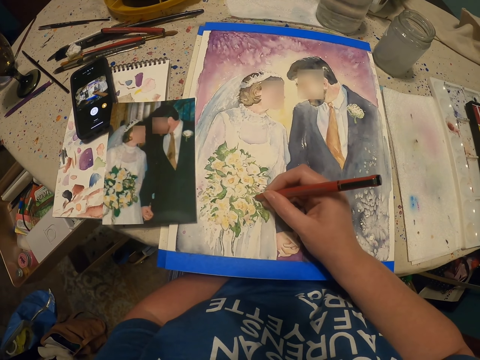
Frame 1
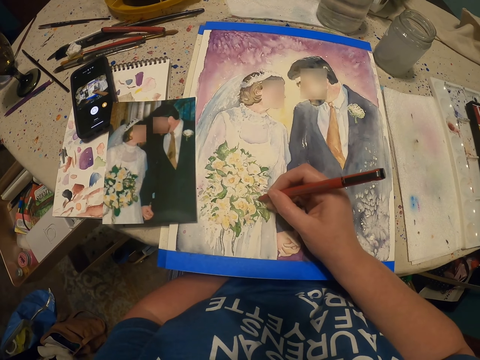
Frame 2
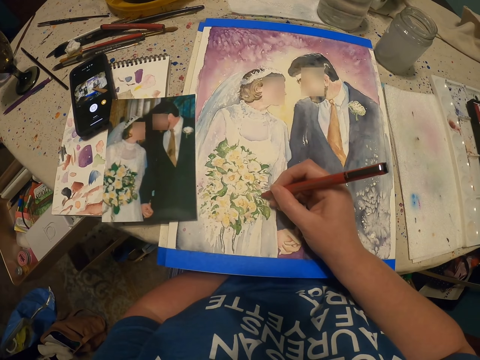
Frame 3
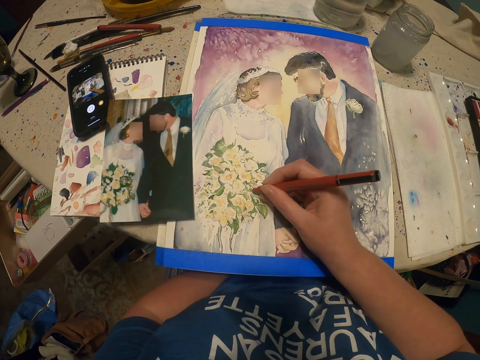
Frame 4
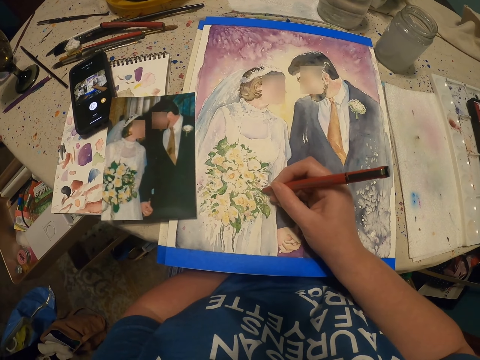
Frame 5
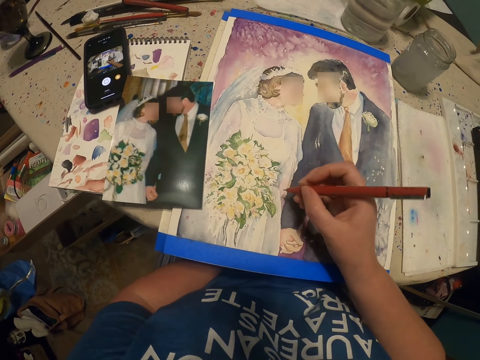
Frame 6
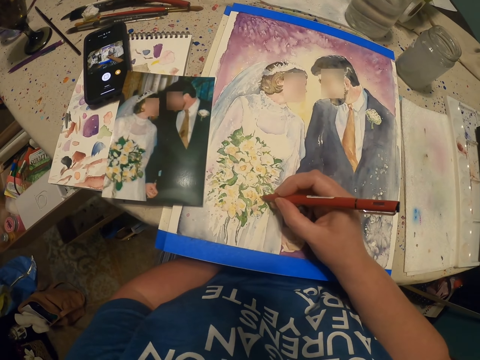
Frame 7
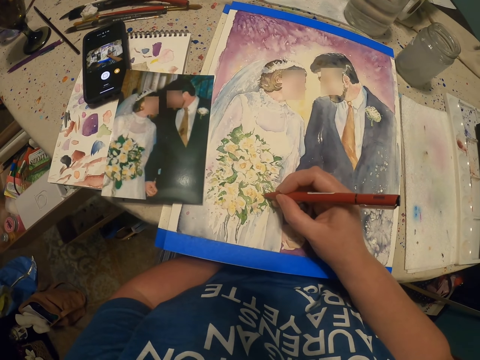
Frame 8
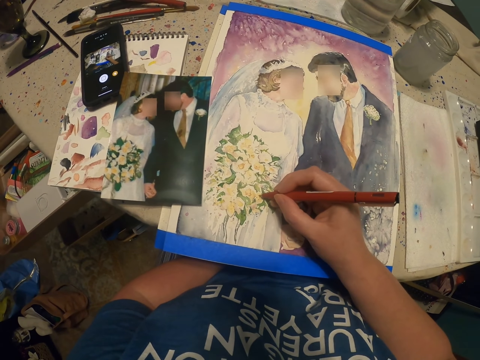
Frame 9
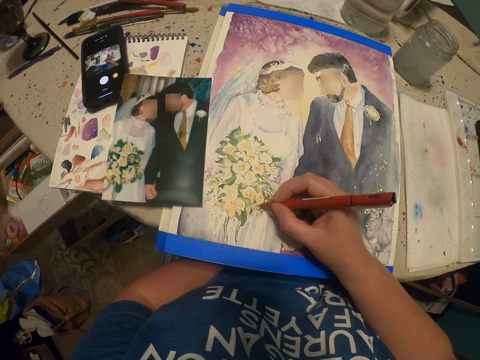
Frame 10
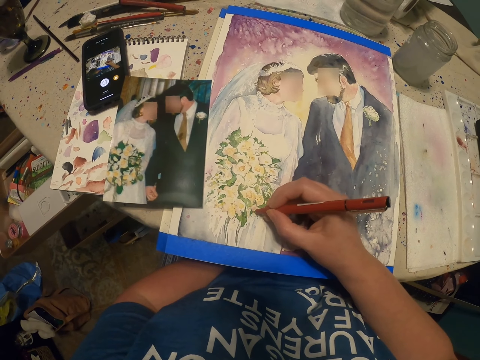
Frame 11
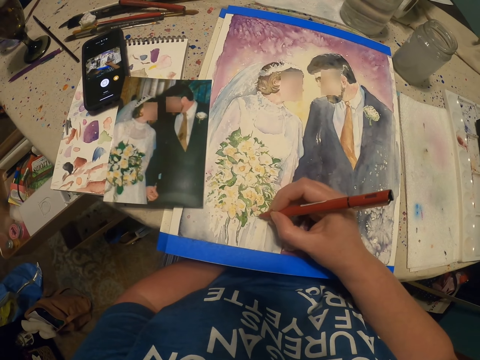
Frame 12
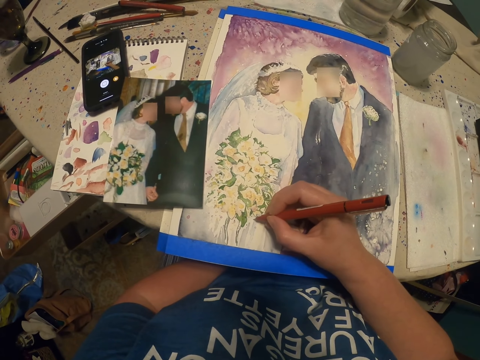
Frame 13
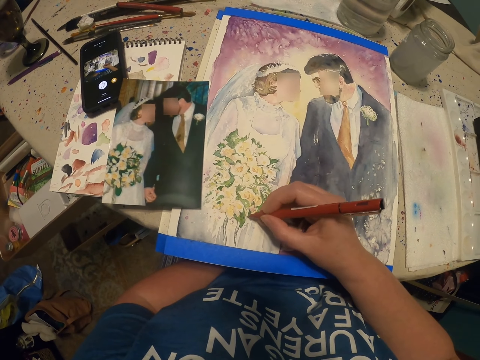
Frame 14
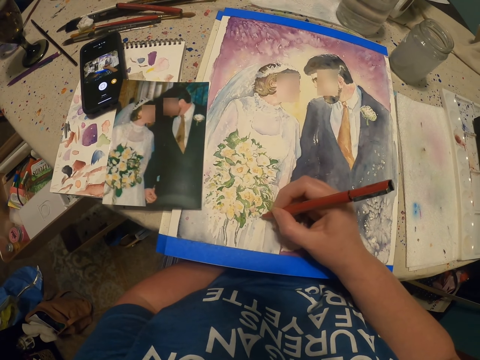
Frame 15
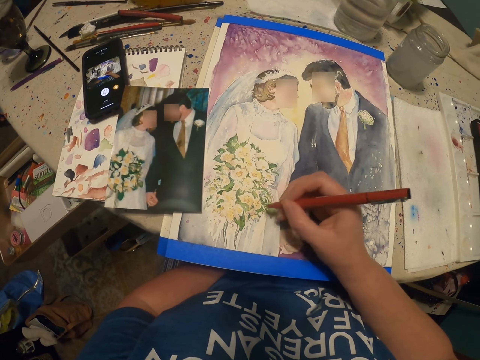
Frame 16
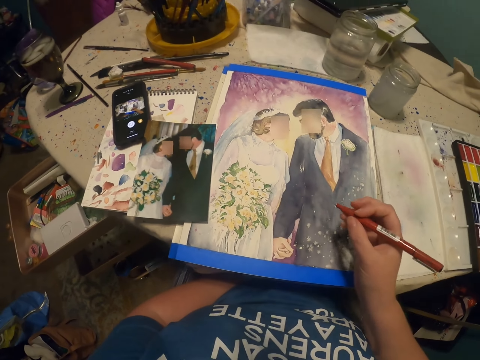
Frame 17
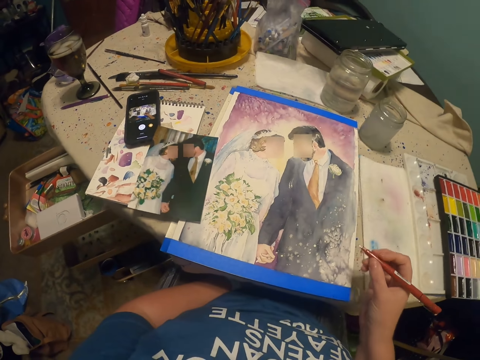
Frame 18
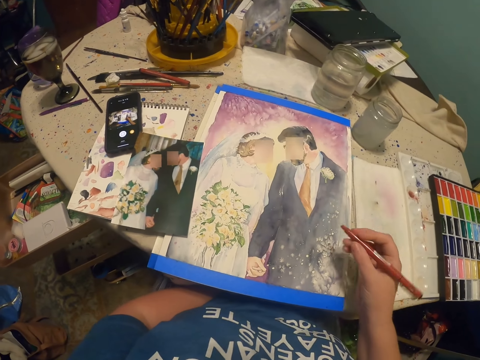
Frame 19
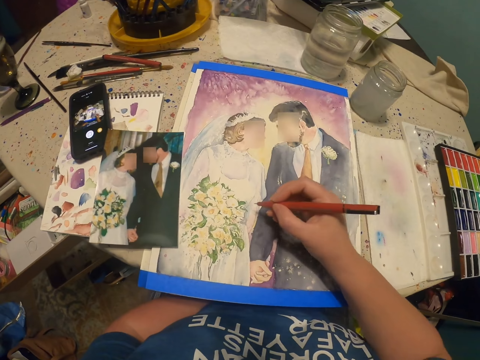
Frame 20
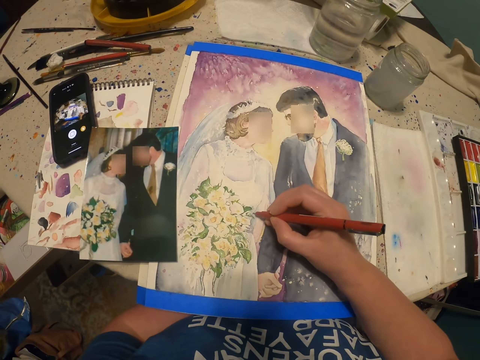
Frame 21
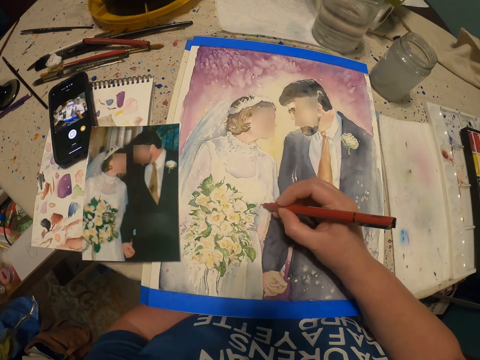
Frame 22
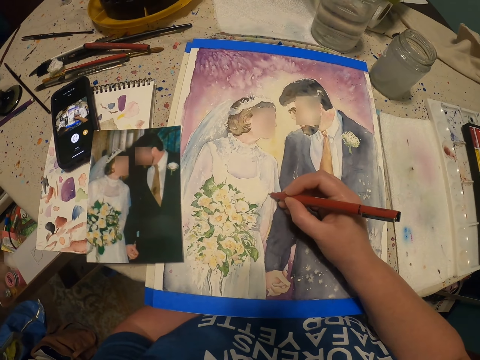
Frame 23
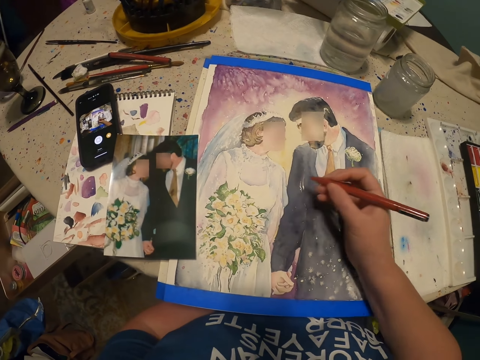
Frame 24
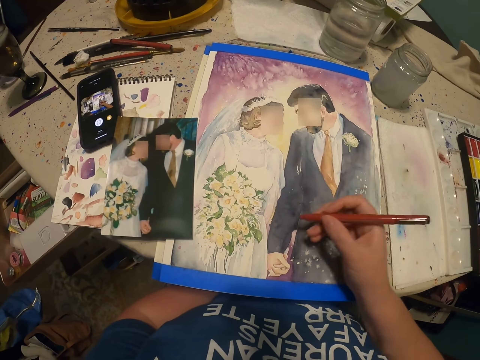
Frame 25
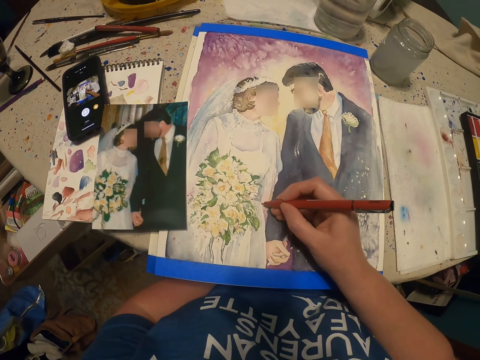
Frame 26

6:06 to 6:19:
The camera wearer holds the pen with his right hand. He draws a picture on the piece of paper with the pen.

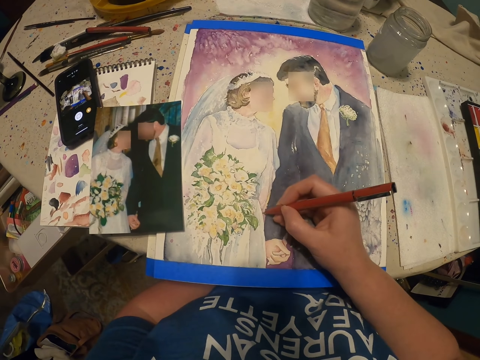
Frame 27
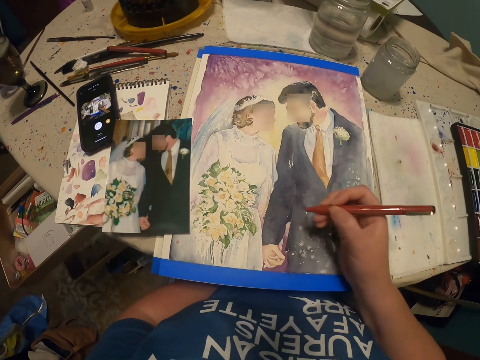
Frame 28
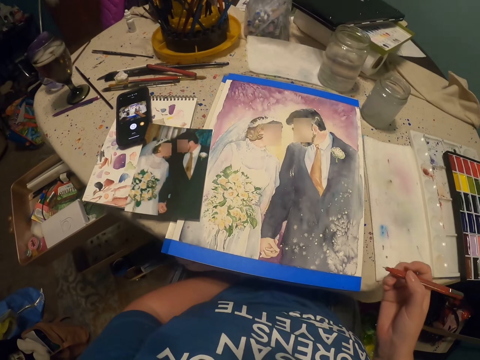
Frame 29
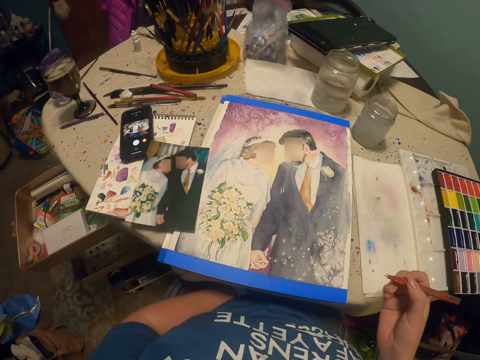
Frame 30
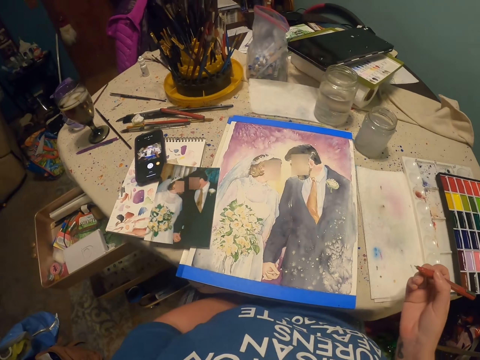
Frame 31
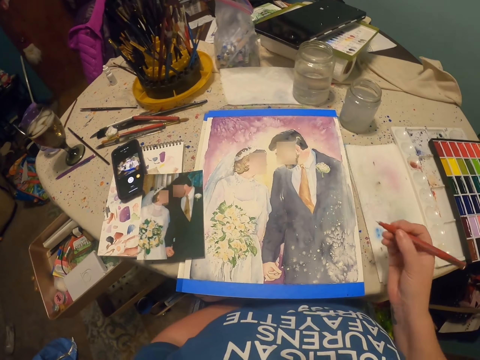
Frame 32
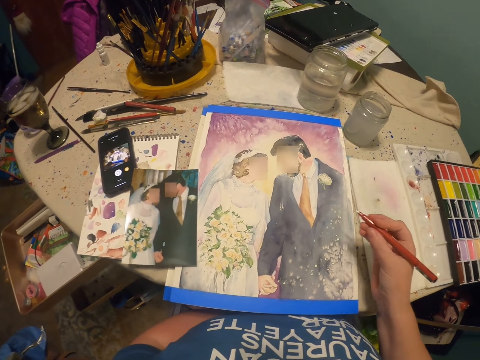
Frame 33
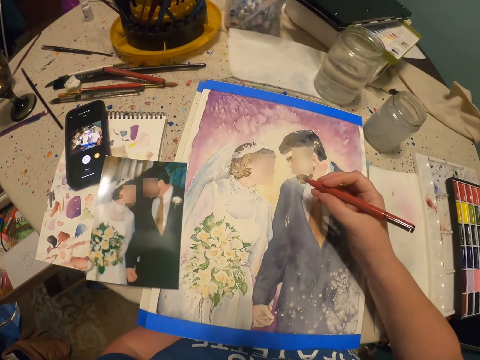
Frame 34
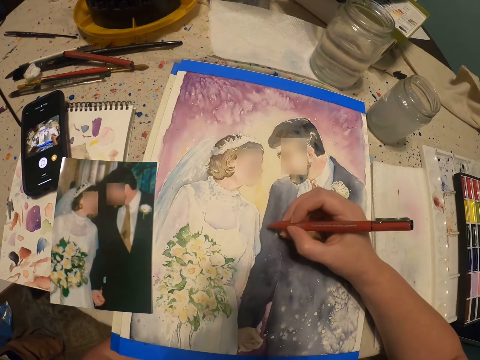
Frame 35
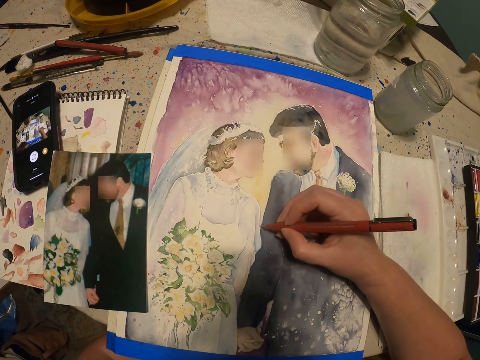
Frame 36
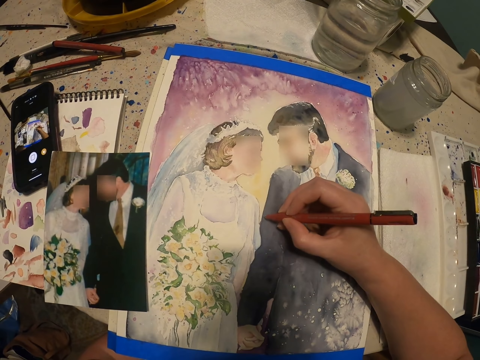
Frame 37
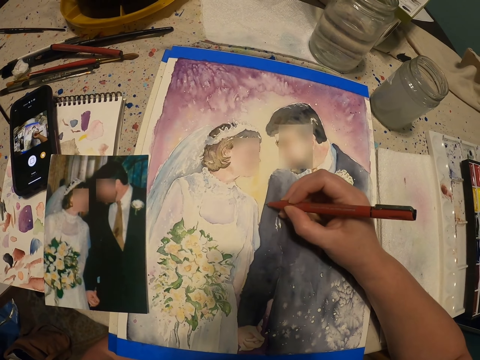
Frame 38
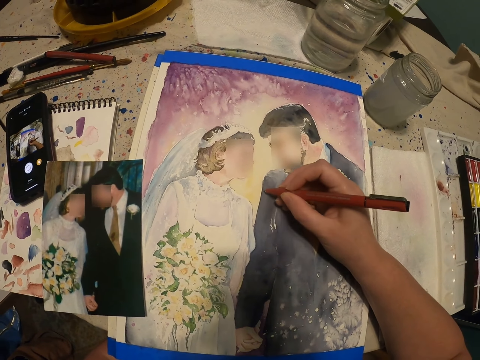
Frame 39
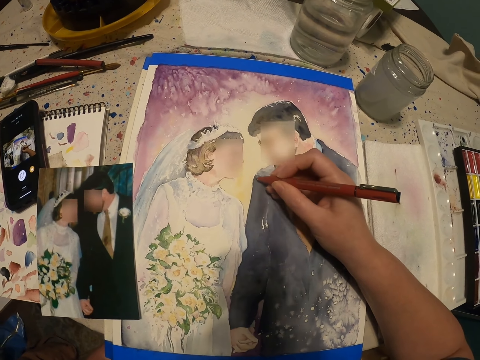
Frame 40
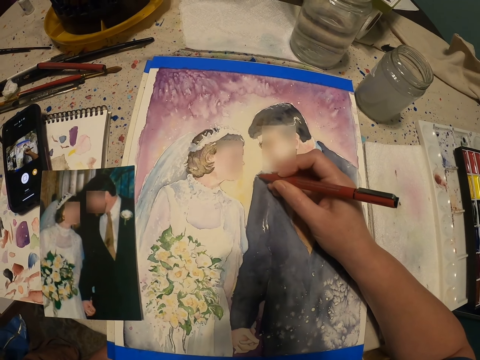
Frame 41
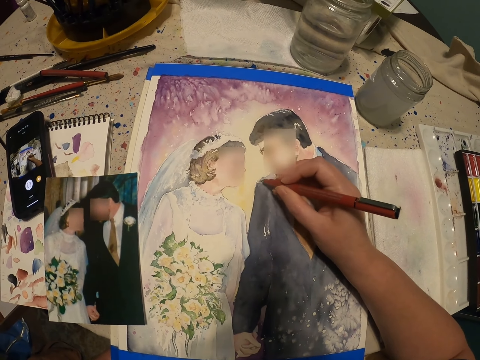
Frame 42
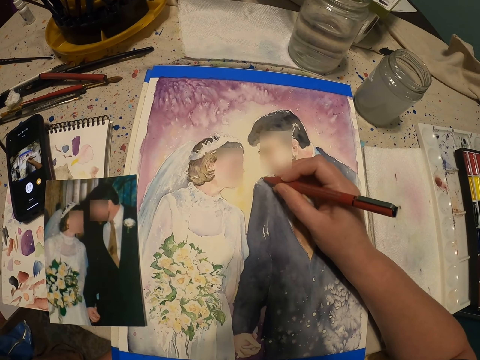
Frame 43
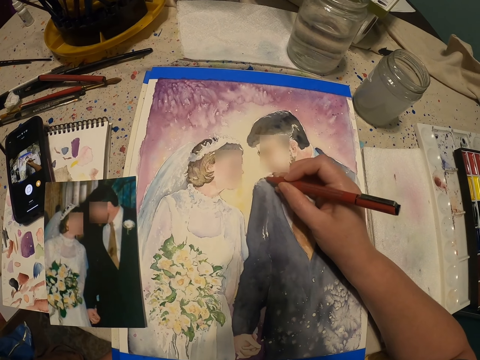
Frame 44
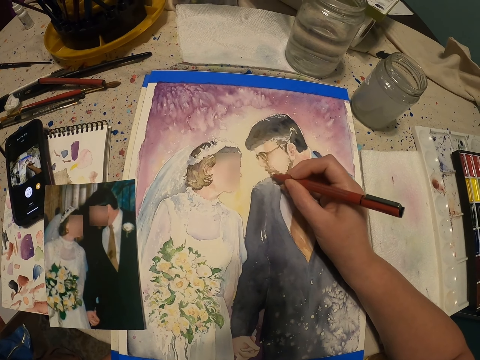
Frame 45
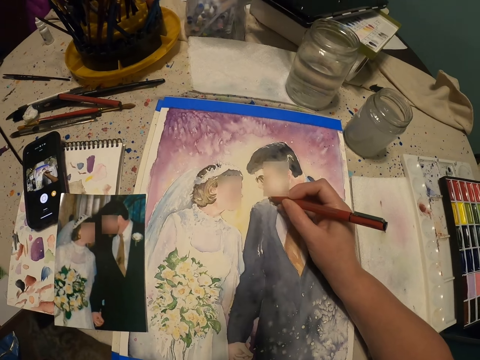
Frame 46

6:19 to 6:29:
The camera wearer holds the pen with his right hand. He draws a picture on the piece of paper with the pen.

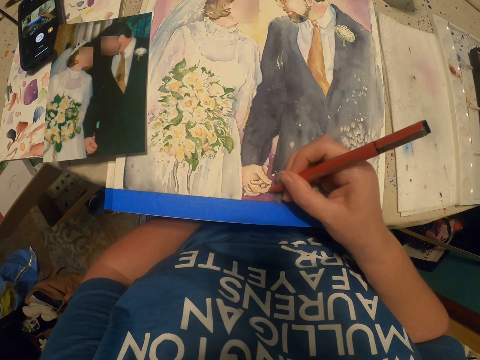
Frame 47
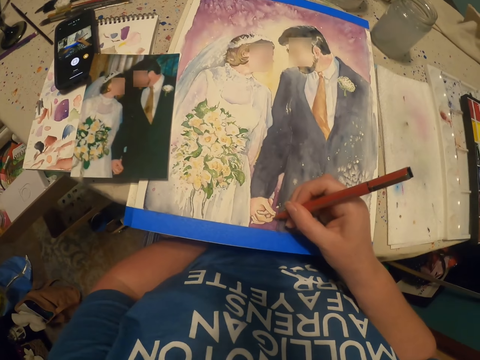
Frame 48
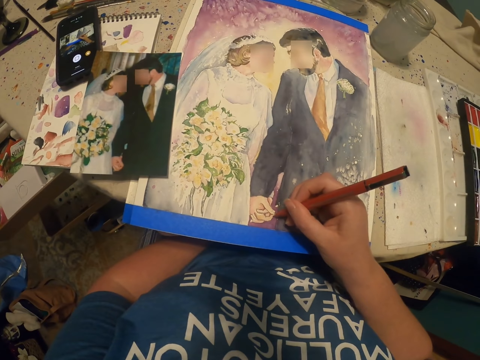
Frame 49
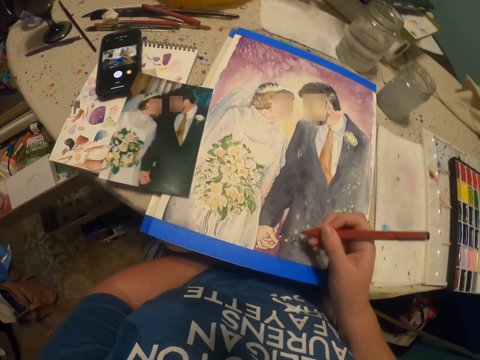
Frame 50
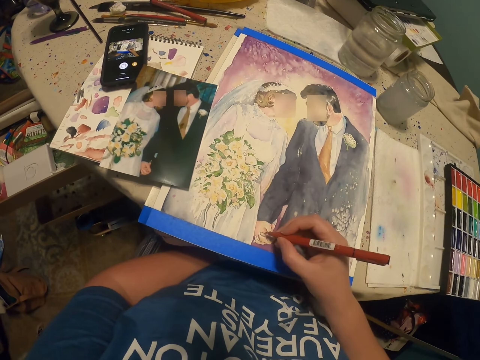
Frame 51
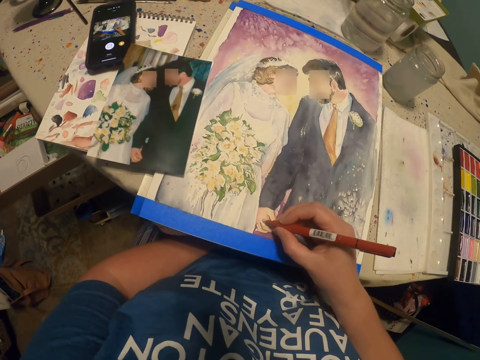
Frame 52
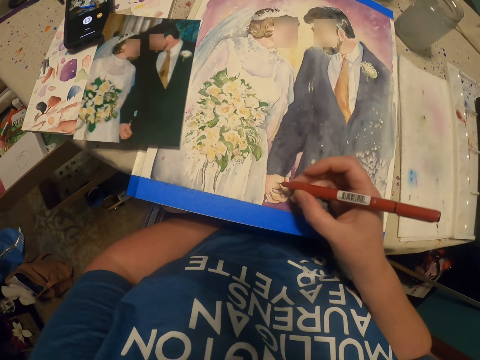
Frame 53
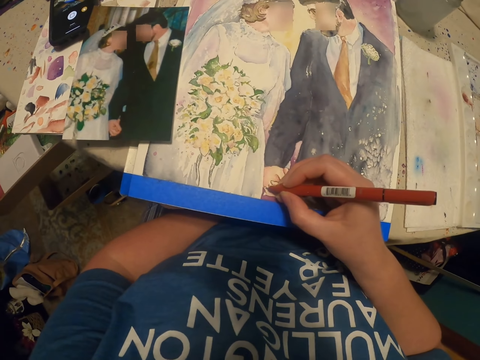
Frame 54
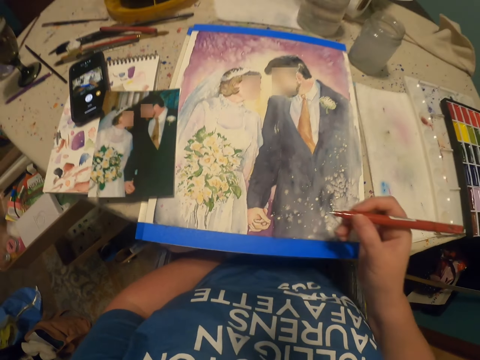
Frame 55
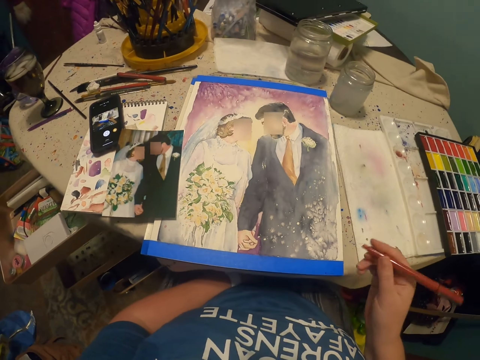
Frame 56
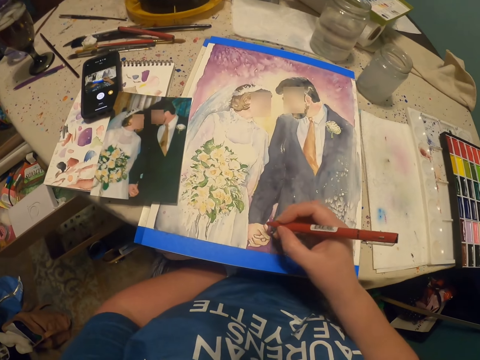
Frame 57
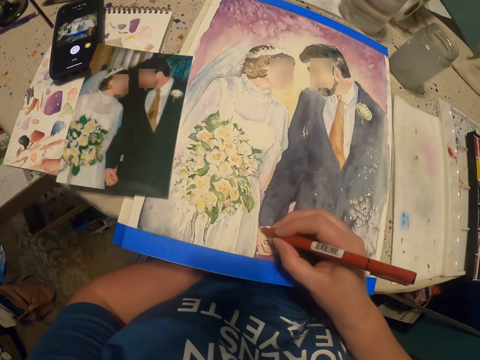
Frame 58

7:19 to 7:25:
The camera wearer moves the hand. He draws on the picture art. He holds the pen with his right hand.
